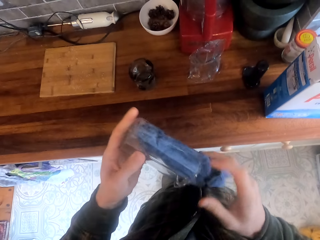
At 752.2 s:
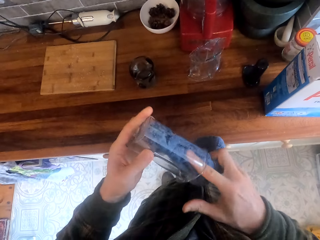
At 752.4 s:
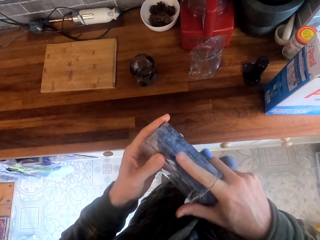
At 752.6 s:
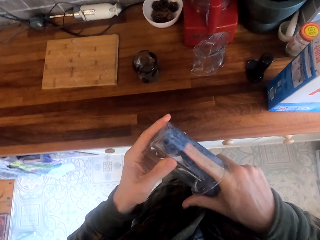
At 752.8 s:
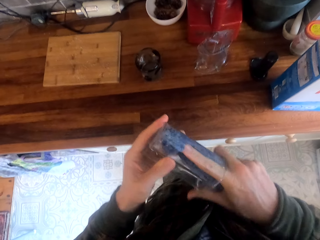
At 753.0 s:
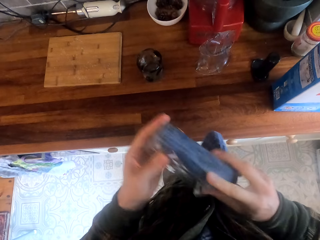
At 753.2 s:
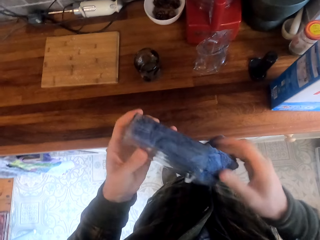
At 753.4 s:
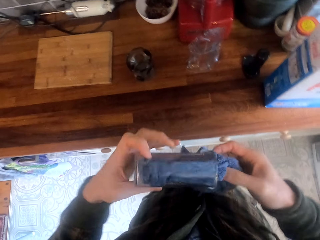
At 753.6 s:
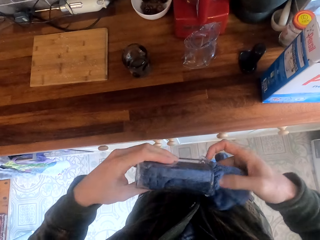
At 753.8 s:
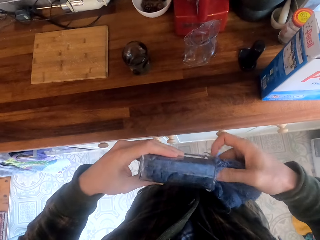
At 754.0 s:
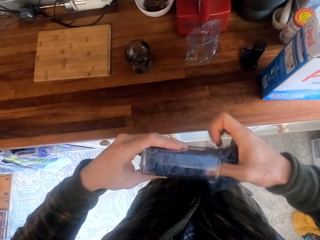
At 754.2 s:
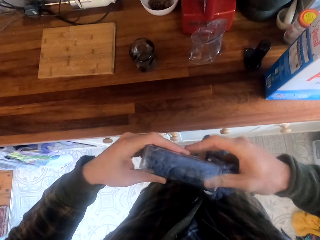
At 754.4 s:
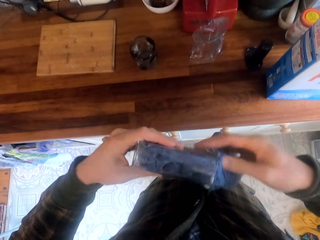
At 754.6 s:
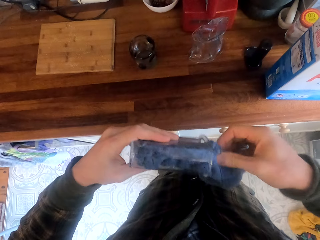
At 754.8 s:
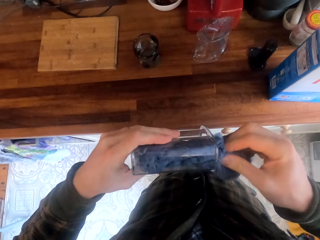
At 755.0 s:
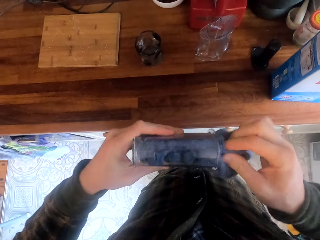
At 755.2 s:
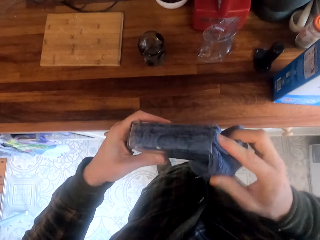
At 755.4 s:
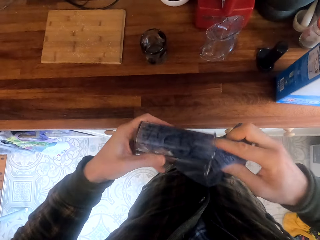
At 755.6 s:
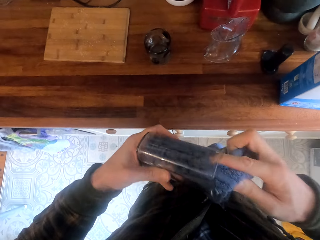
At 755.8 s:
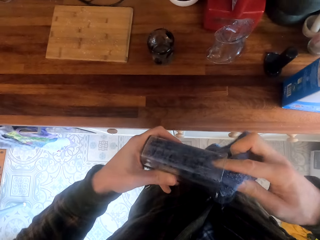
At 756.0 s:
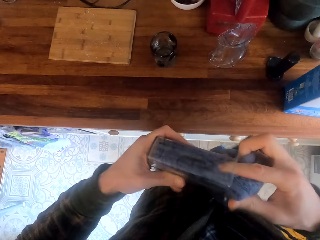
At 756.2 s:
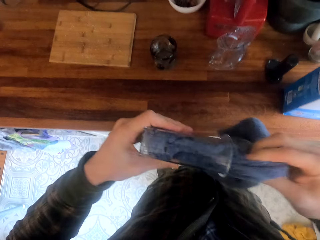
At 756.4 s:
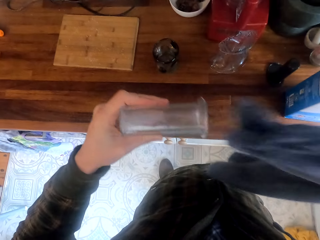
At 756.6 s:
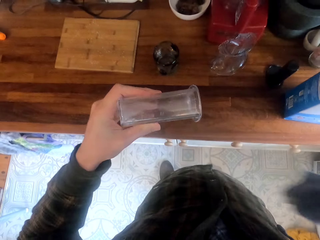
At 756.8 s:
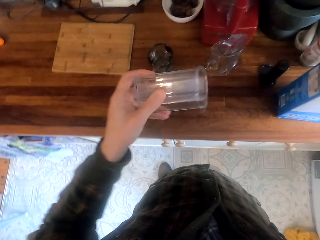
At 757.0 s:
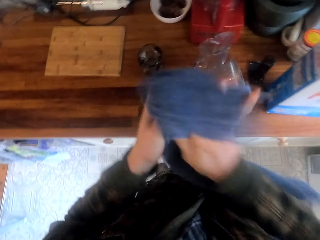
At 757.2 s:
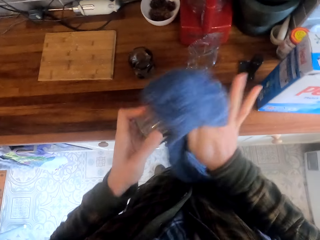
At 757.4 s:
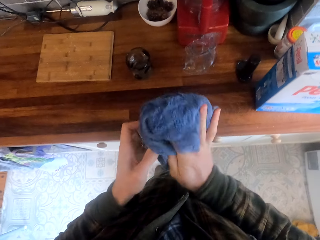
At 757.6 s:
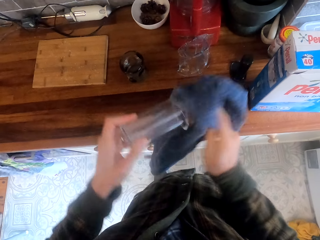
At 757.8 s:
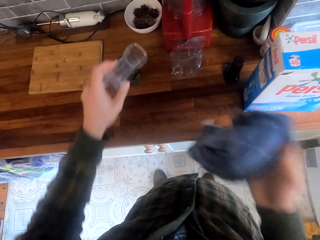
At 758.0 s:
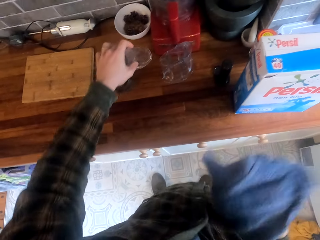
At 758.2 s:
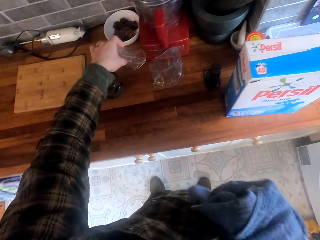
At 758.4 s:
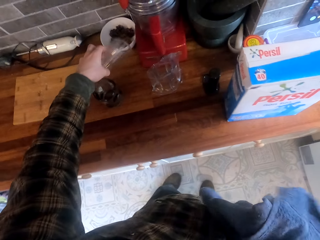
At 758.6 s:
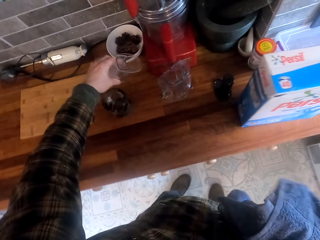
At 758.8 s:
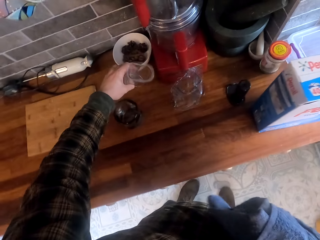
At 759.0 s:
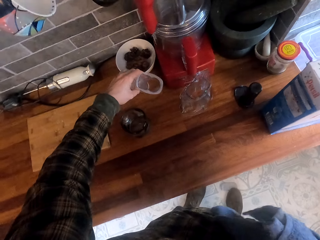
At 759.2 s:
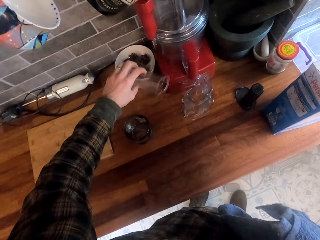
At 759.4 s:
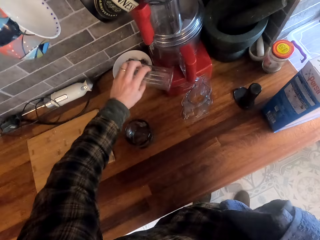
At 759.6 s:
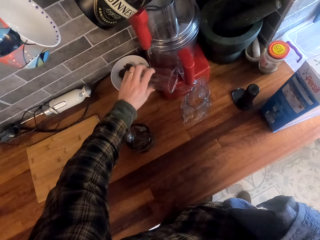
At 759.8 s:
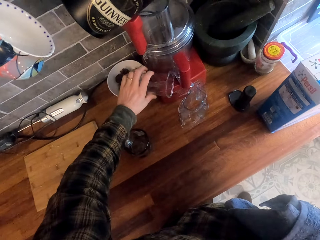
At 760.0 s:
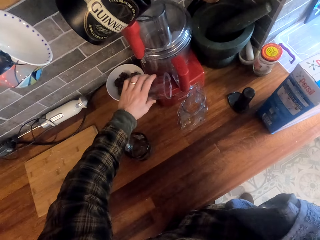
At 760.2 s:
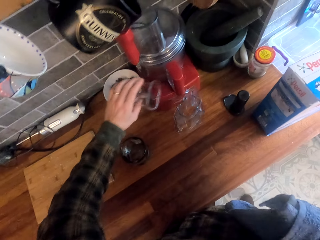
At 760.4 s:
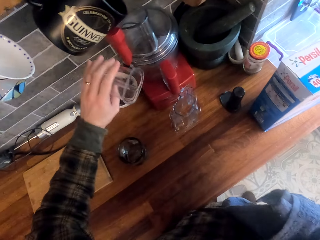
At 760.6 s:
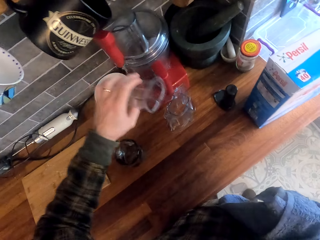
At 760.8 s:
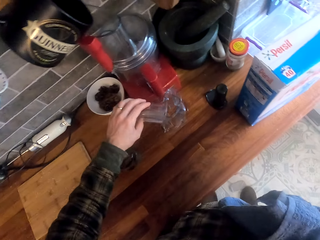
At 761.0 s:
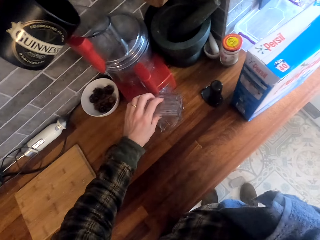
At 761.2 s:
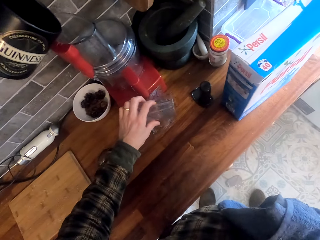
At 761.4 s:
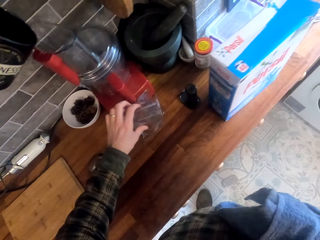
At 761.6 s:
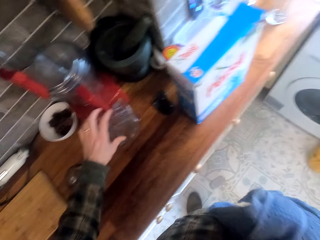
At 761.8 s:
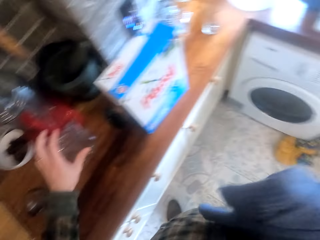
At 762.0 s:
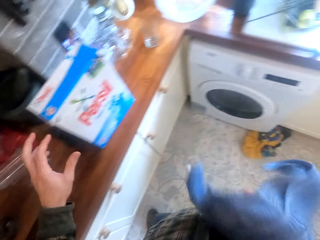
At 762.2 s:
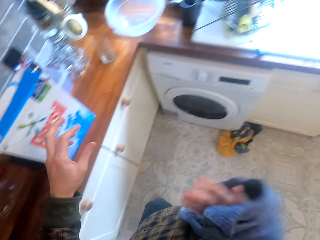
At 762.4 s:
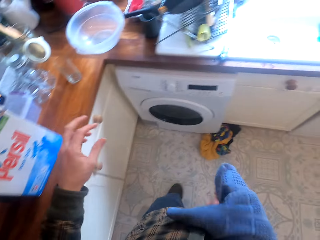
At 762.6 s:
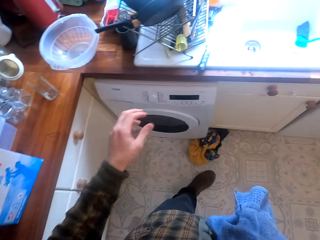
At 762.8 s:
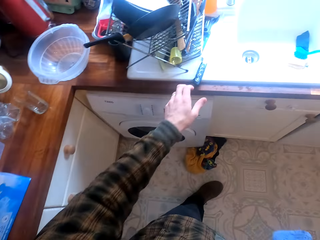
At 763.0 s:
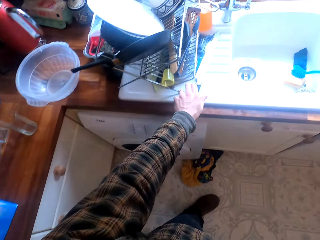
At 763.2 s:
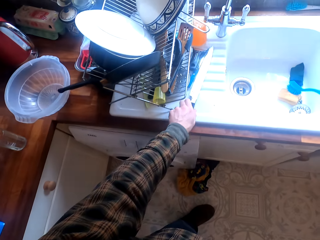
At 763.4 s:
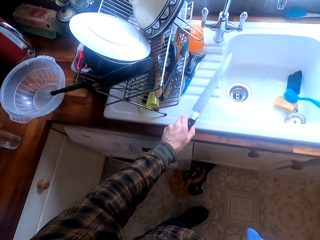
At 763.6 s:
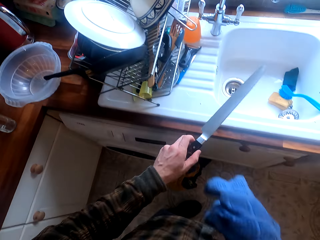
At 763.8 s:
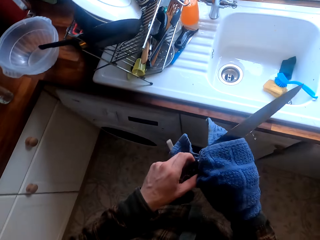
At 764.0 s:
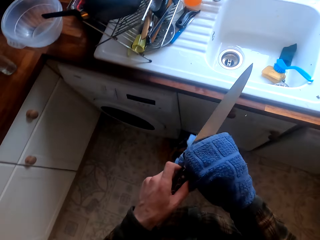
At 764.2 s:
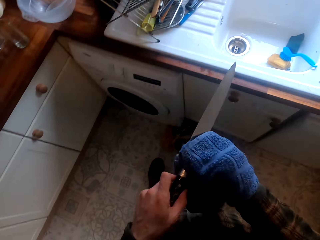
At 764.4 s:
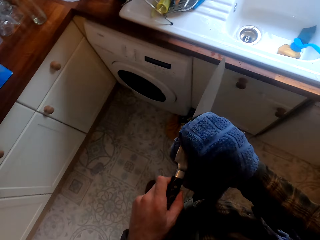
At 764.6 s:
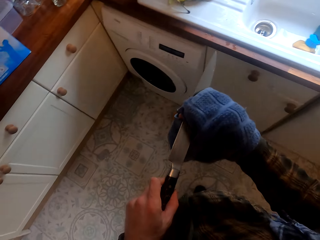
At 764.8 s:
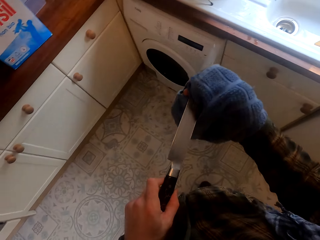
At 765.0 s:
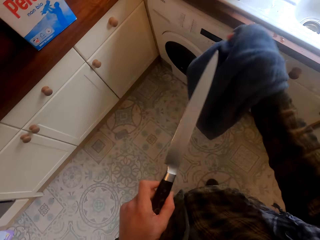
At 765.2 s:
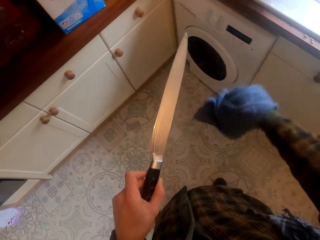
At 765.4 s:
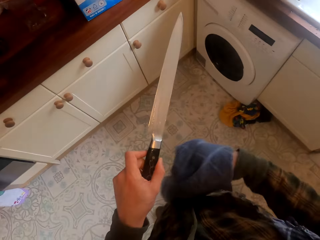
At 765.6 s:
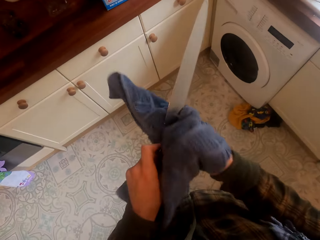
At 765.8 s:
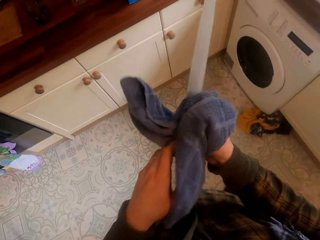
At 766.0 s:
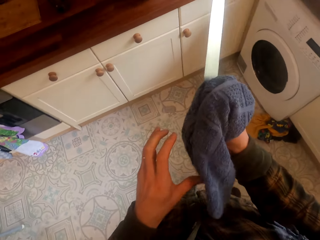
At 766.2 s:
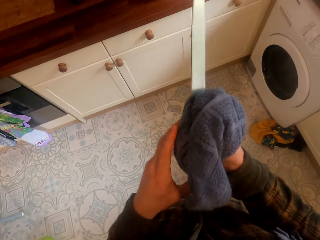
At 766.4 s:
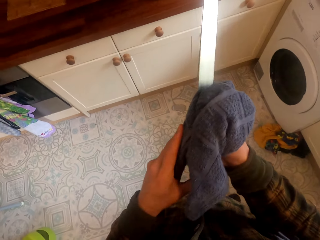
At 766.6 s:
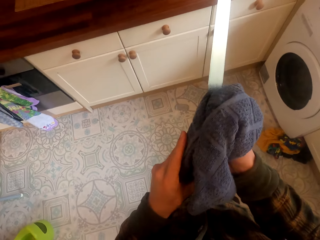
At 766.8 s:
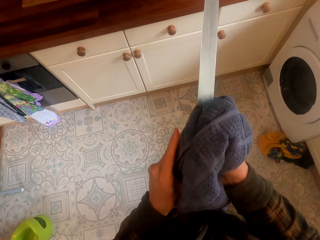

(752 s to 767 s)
The camera wearer puts the glass spoon holder on the kitchen slab. They arrange the glass spoon holder well. They put the glass on the container. They turn around. They take a knife on the sink slab. They wipe the knife.

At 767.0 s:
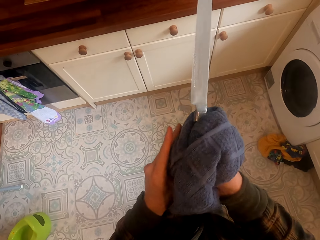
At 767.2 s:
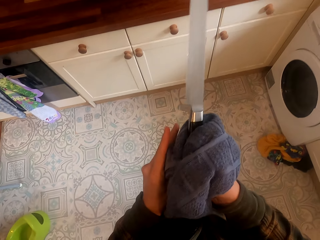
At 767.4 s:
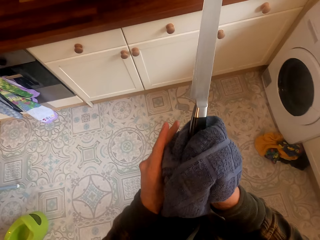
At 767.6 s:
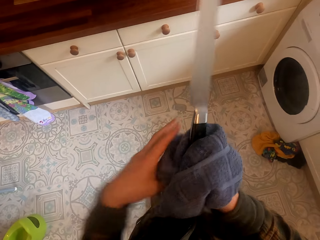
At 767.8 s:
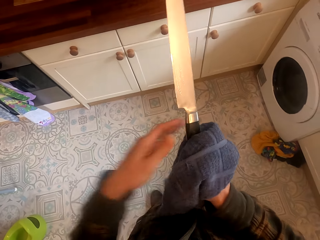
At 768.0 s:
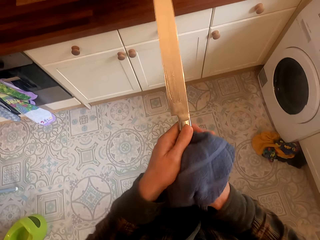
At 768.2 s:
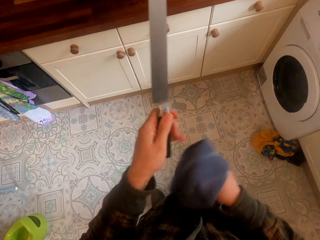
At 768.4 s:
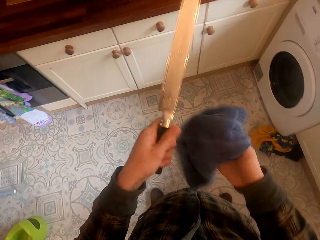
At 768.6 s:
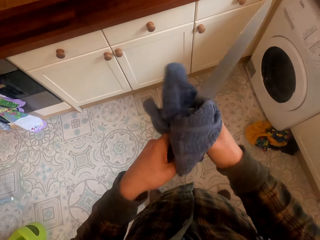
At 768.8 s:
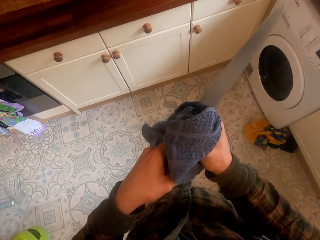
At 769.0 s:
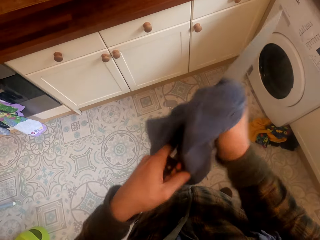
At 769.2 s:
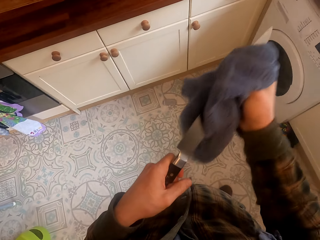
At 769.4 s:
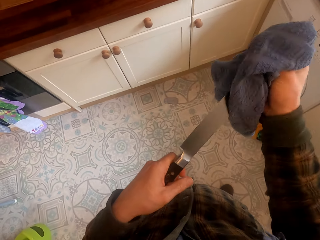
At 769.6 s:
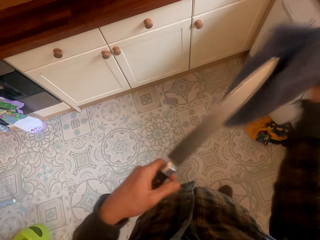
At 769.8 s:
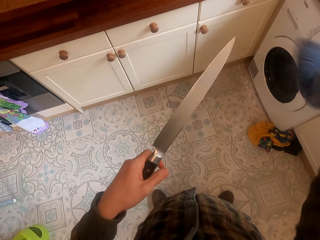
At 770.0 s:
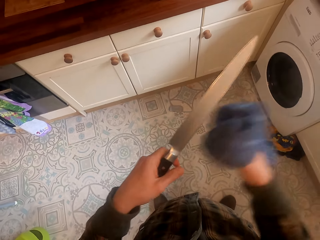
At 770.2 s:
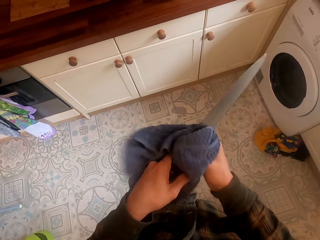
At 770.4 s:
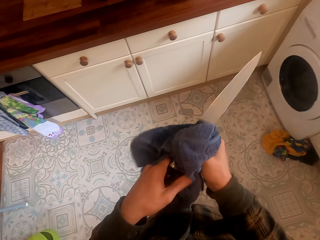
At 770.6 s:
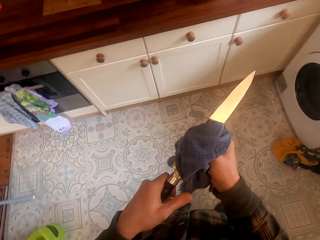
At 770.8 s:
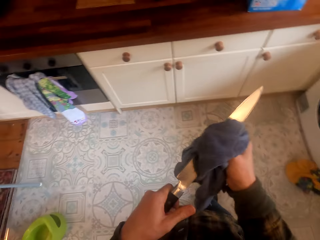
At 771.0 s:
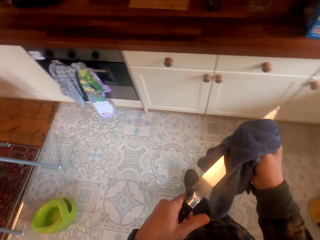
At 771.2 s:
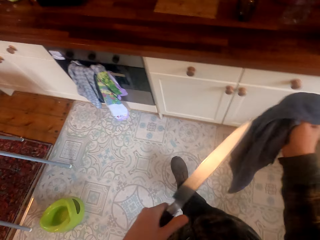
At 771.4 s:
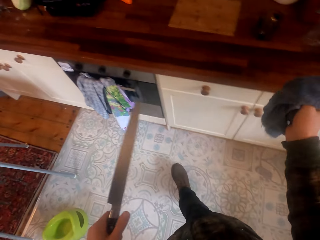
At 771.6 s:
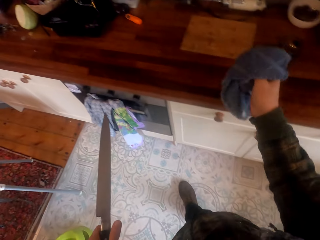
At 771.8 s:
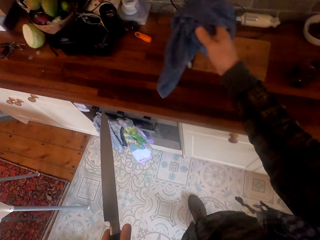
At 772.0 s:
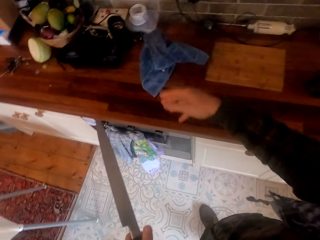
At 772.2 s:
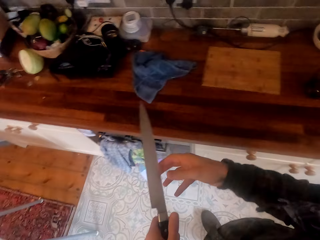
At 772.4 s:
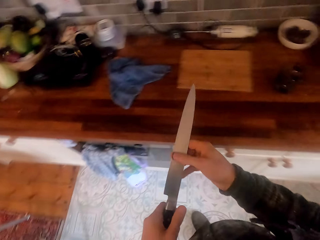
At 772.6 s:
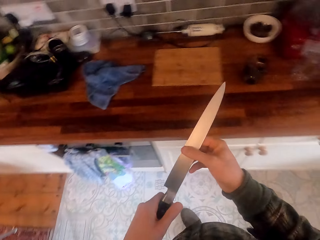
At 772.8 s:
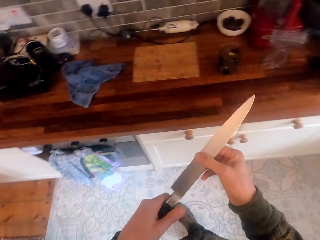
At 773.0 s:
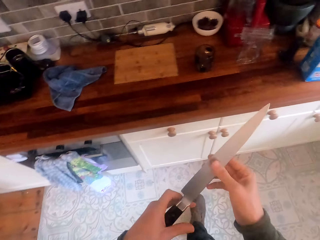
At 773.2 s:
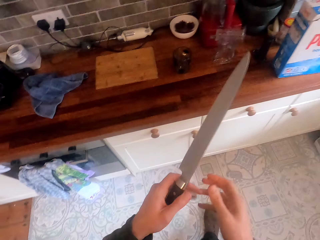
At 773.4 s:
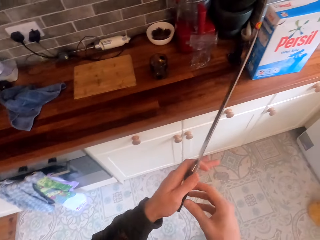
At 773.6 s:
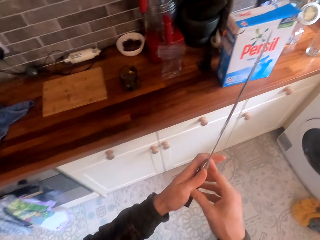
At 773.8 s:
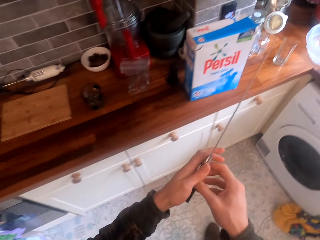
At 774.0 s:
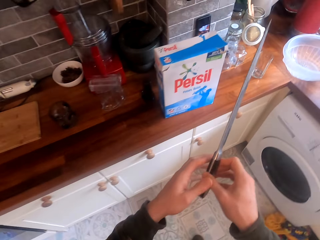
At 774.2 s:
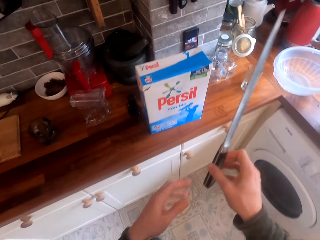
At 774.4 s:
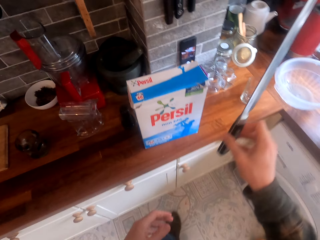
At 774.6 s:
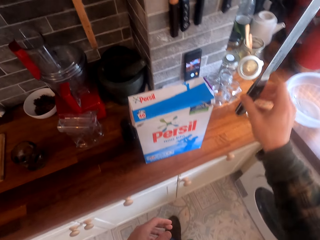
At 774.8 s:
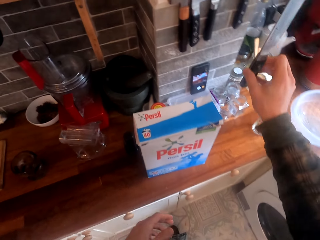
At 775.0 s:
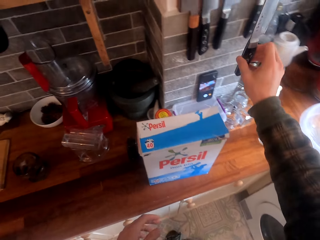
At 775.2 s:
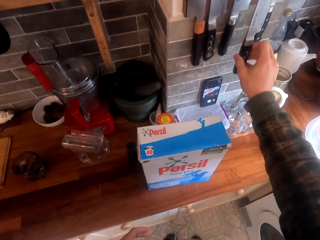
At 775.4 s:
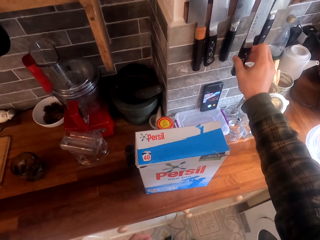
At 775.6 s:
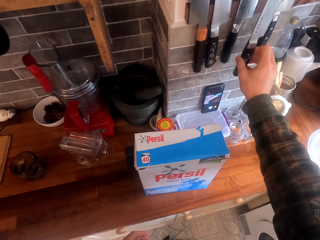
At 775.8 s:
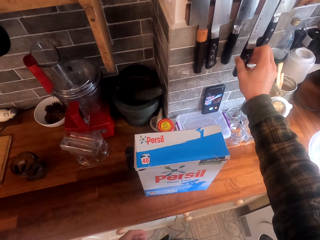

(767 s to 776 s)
The camera wearer throws the kitchen towel on the kitchen slab. They hold the knife with both hands. They turn around. They put the knife on the wall hook.
